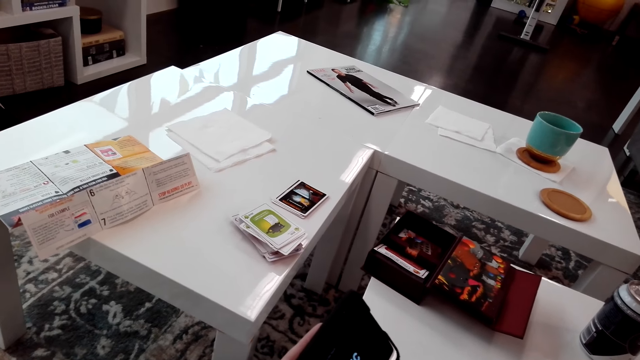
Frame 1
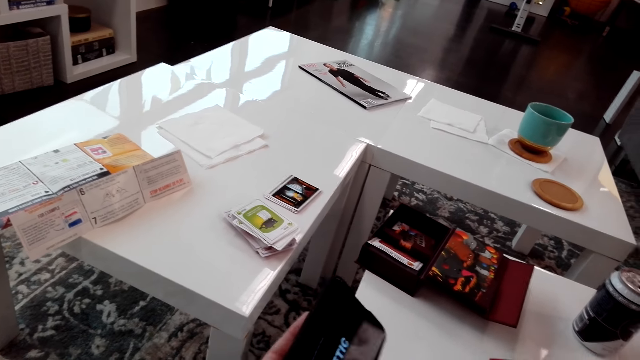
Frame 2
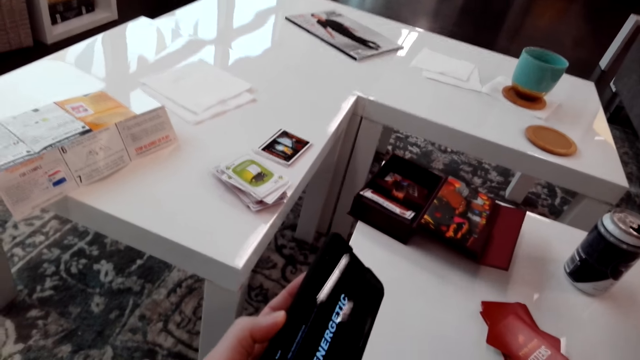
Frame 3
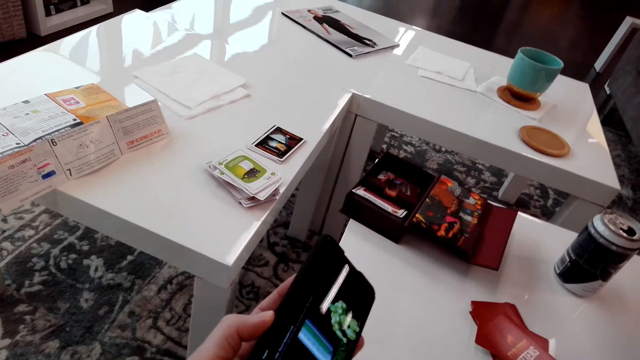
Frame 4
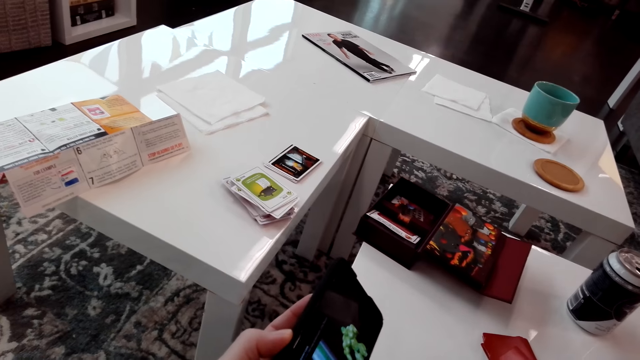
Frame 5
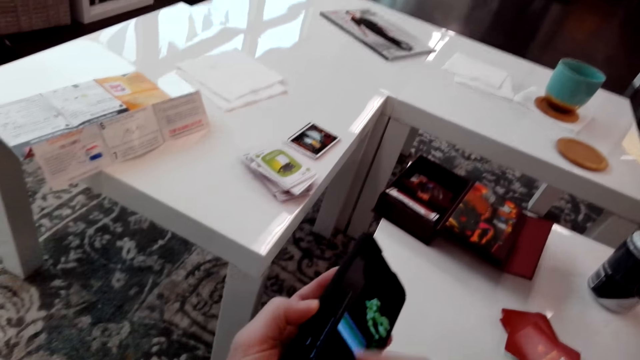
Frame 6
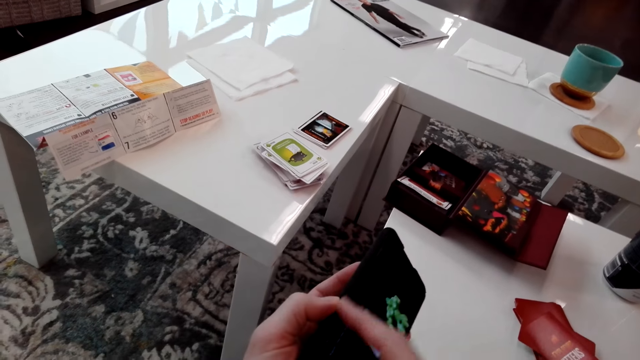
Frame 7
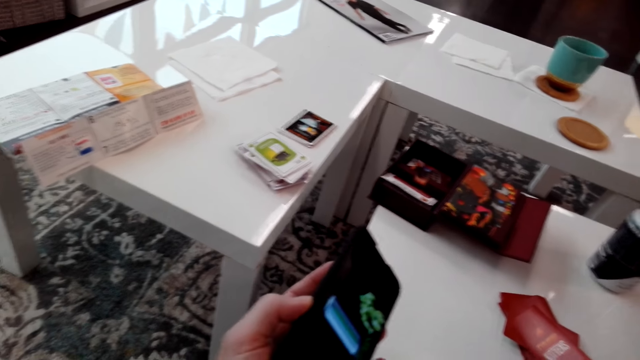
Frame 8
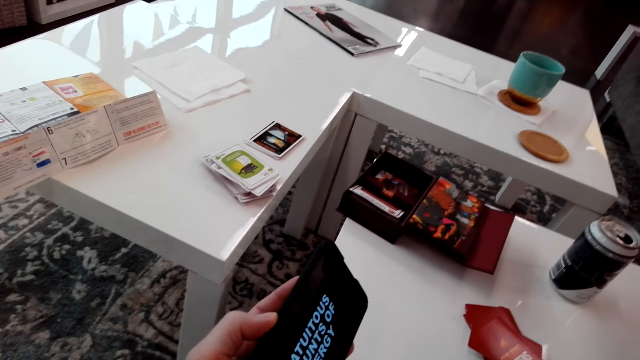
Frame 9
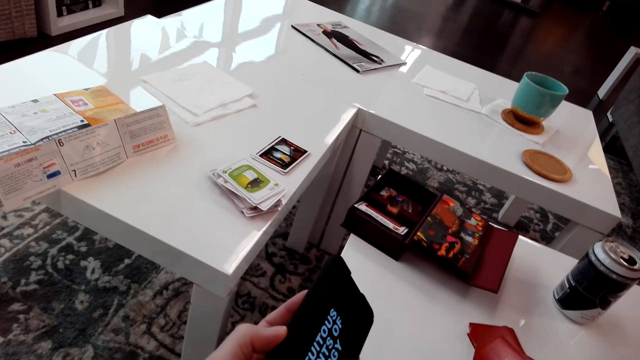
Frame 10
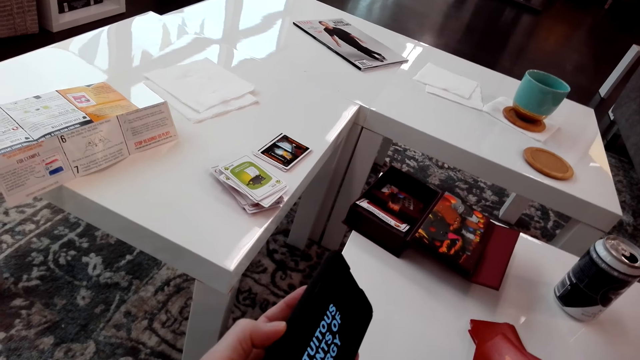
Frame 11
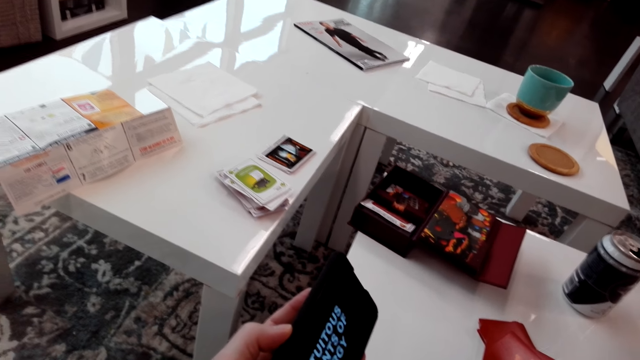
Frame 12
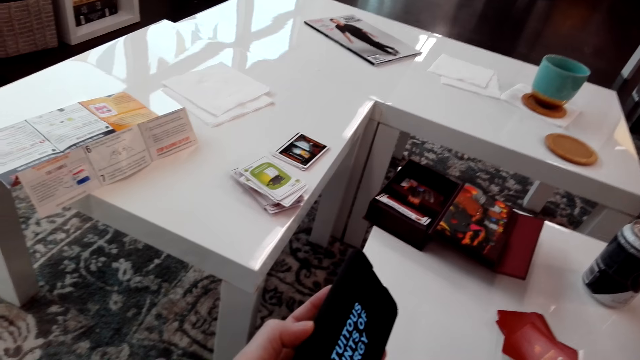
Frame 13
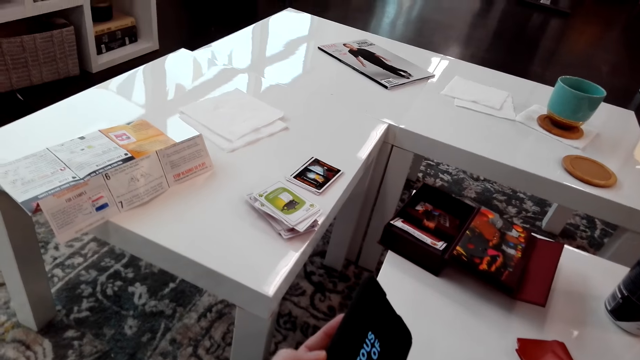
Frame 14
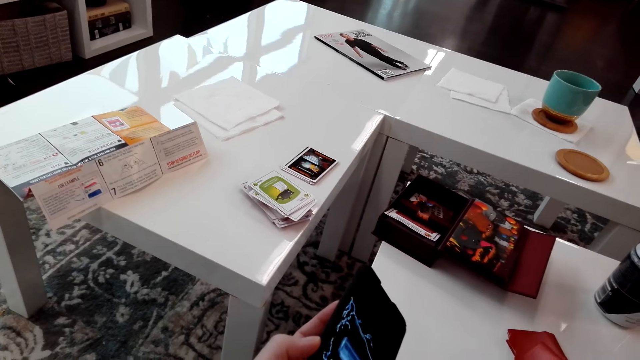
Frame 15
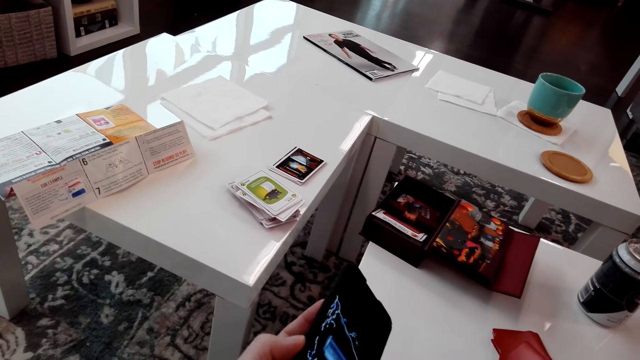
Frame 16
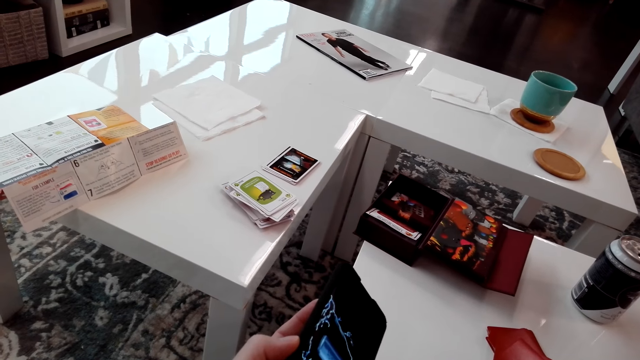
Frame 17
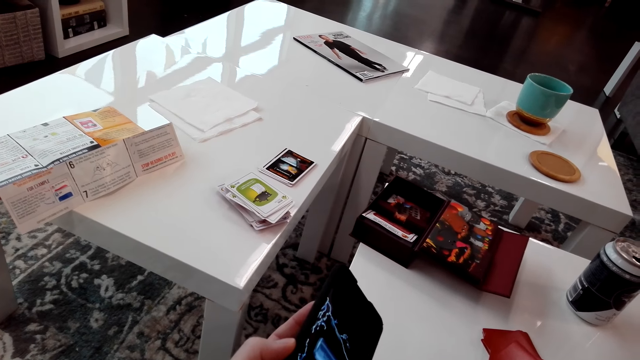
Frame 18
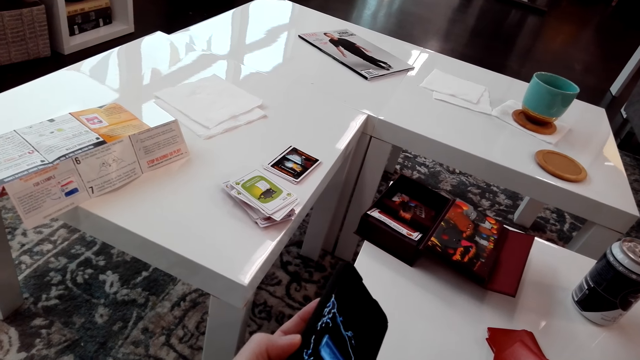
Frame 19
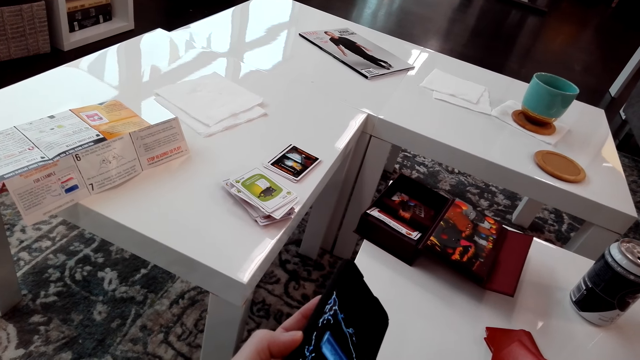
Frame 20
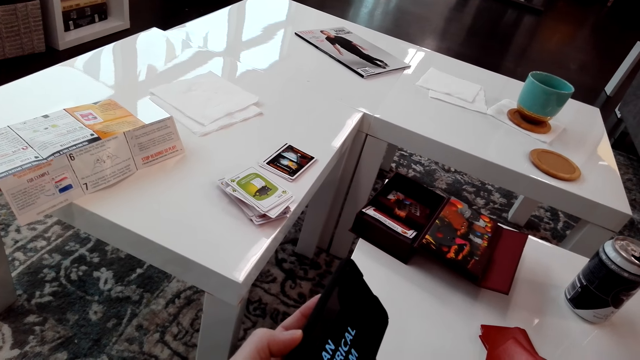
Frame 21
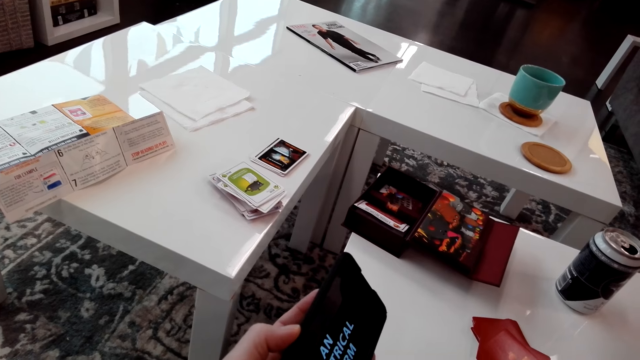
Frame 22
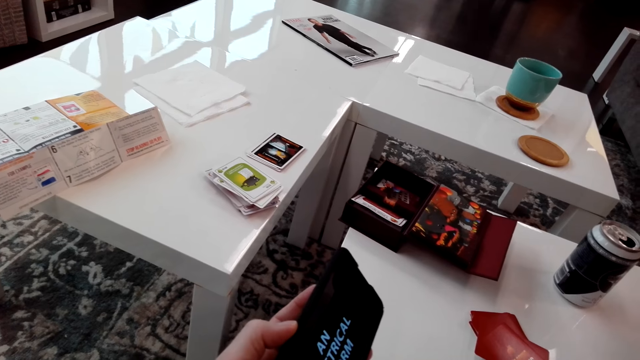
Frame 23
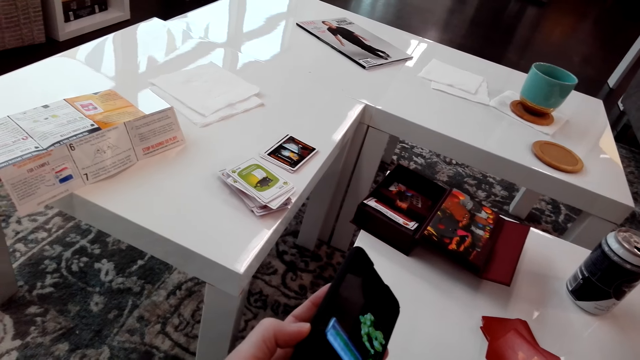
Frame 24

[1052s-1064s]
The camera wearer touches the phone. They look at the phone.

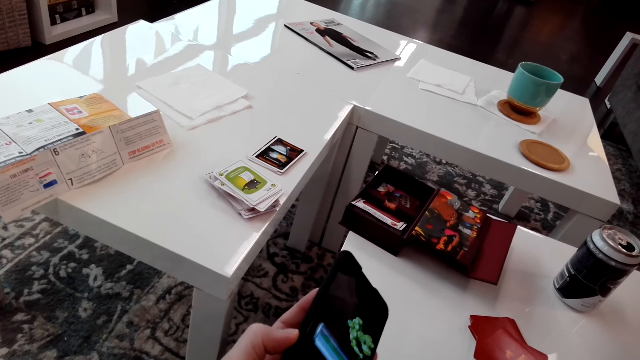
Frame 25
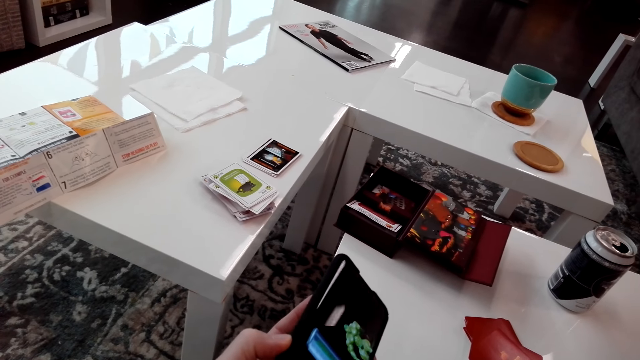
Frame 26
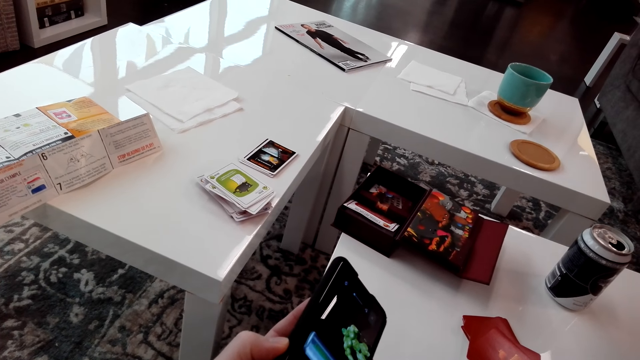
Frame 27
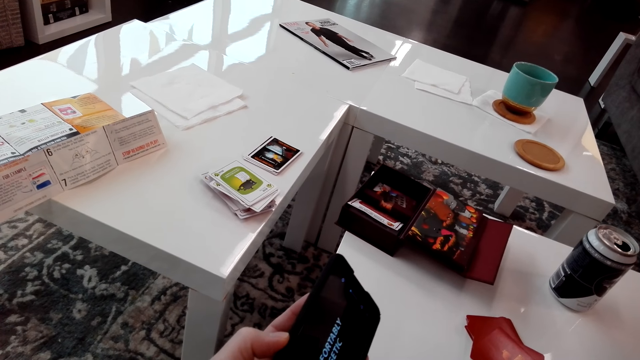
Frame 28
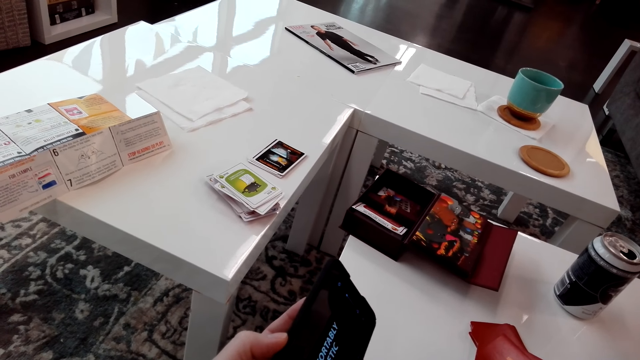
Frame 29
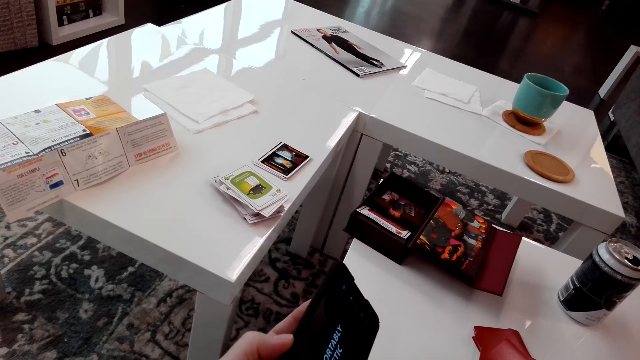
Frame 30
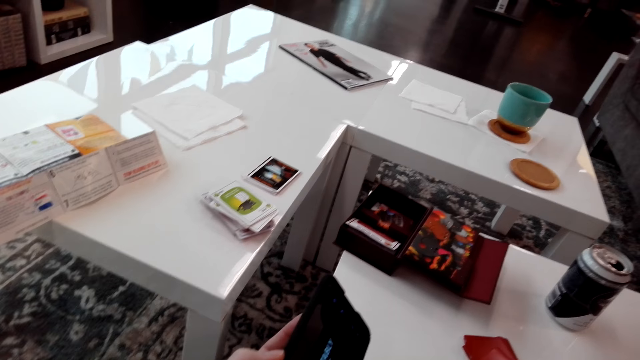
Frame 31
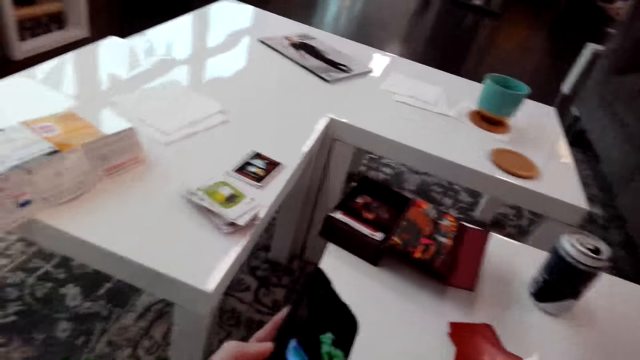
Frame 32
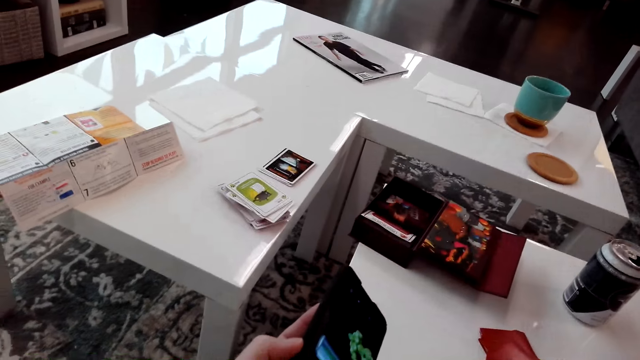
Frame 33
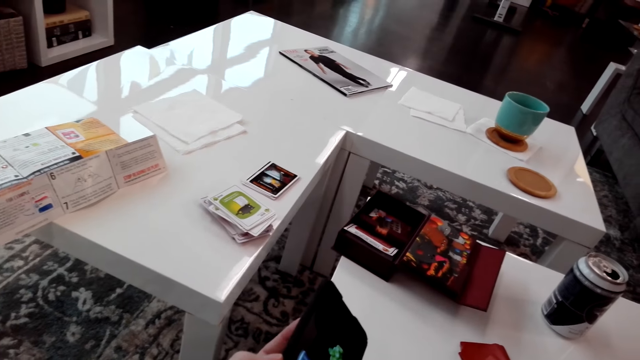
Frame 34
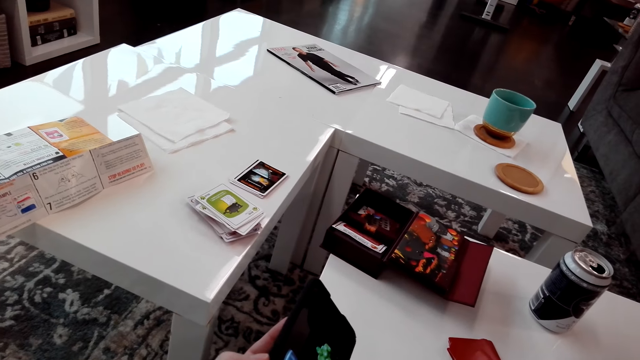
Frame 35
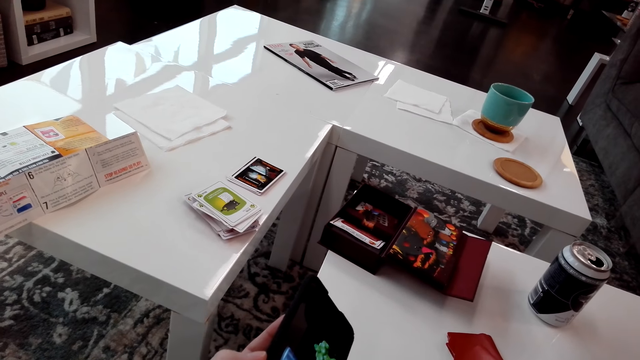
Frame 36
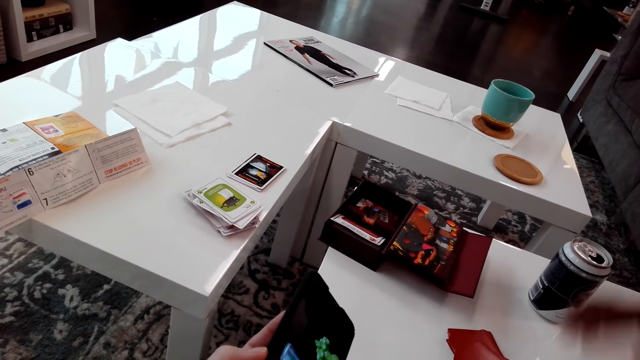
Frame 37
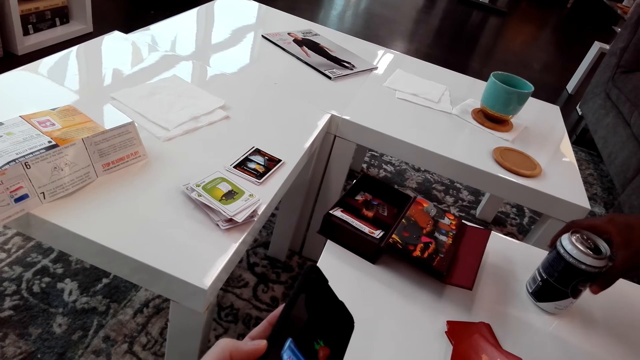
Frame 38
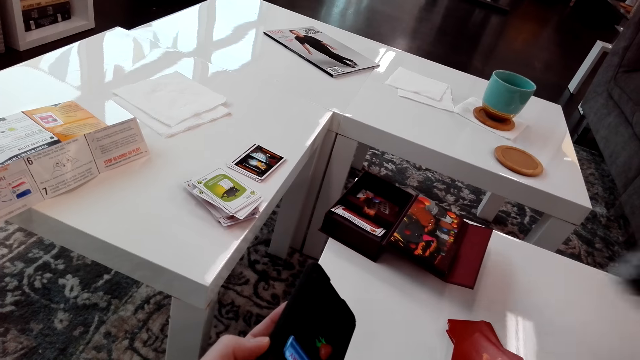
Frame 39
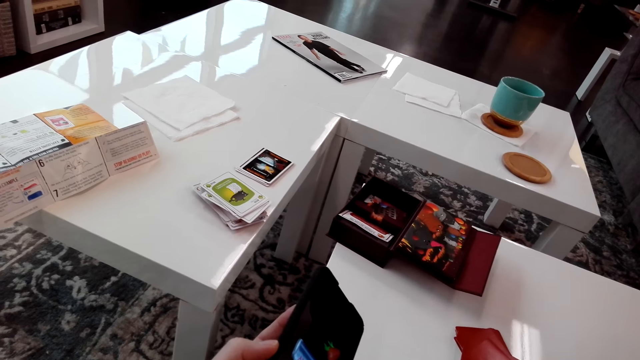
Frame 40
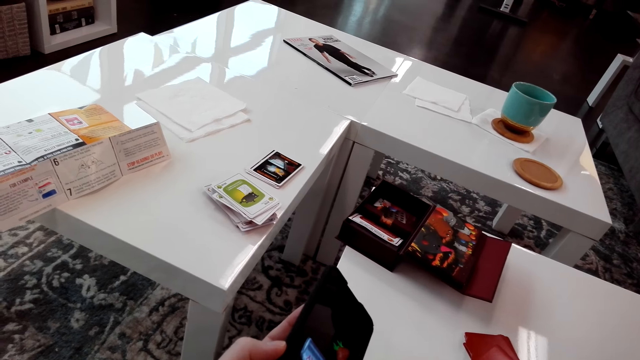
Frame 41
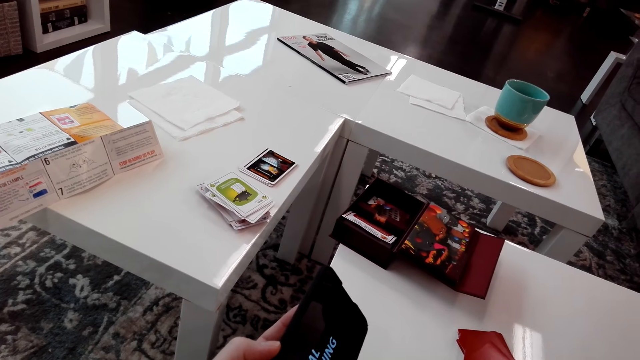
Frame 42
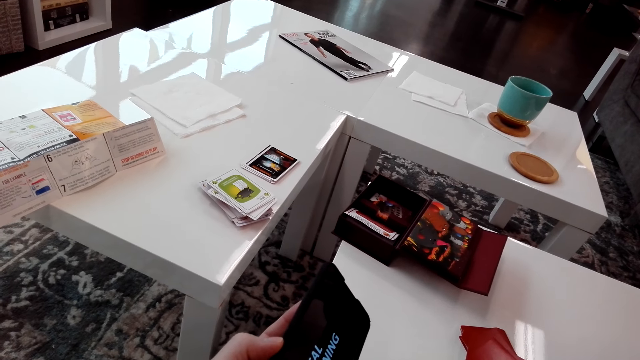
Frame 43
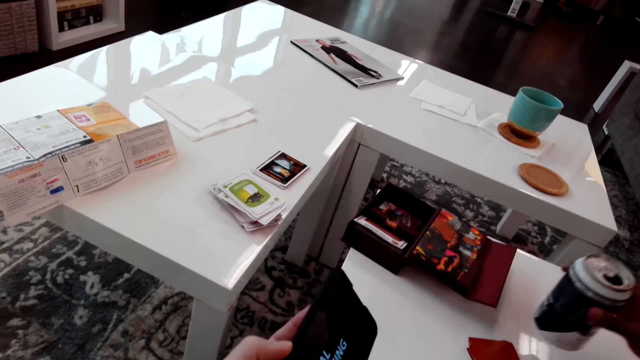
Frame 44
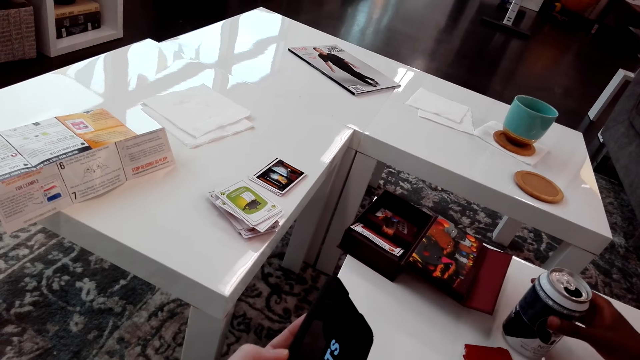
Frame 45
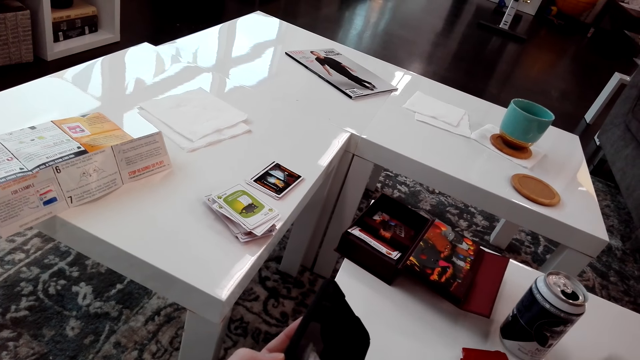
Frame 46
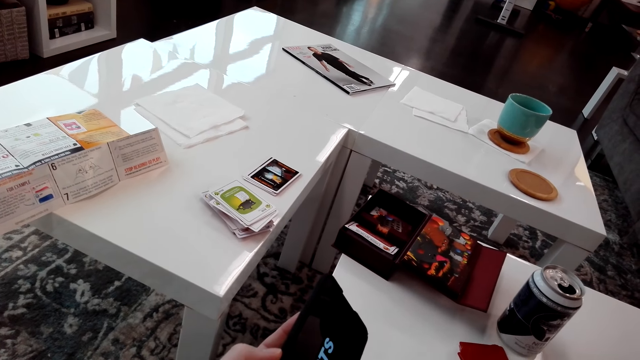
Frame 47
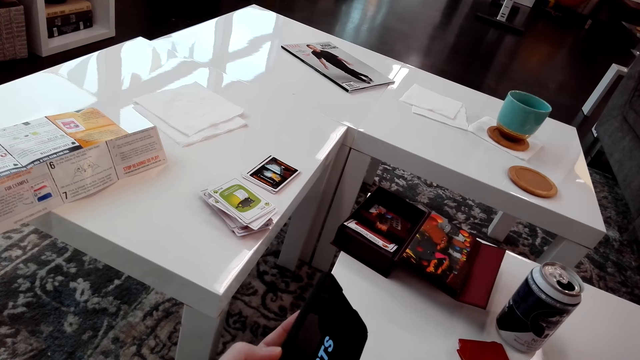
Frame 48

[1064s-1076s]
A man picks up a can. The camera wearer puts down the can.
